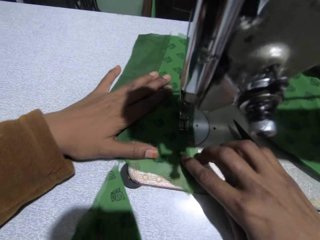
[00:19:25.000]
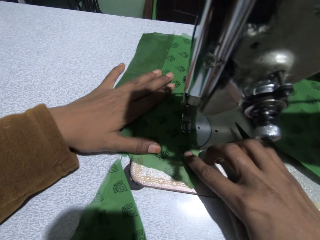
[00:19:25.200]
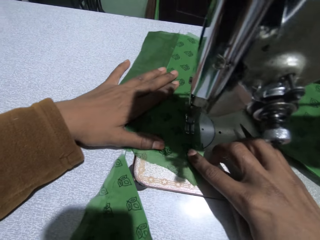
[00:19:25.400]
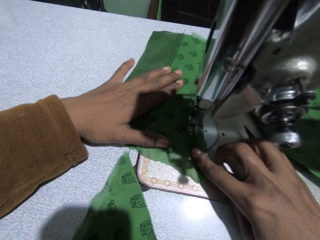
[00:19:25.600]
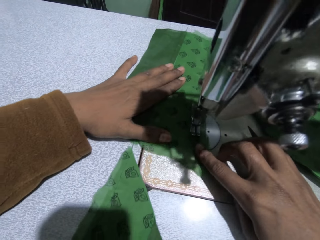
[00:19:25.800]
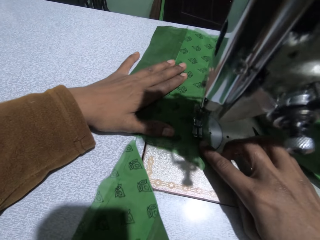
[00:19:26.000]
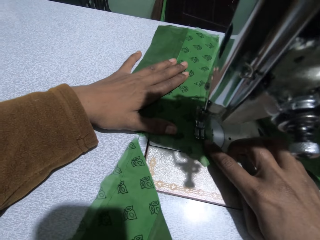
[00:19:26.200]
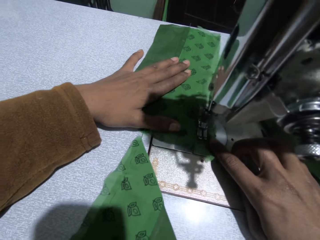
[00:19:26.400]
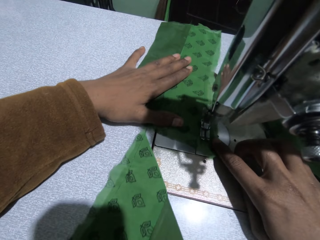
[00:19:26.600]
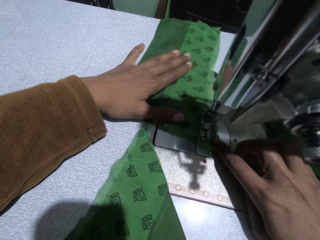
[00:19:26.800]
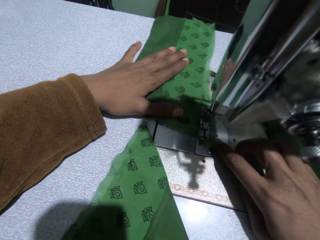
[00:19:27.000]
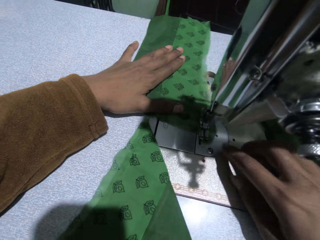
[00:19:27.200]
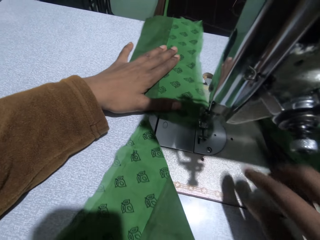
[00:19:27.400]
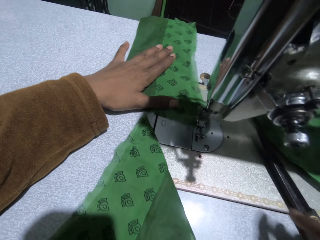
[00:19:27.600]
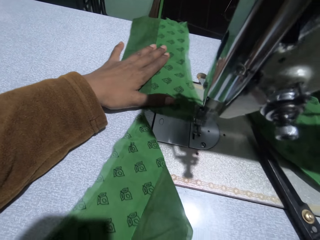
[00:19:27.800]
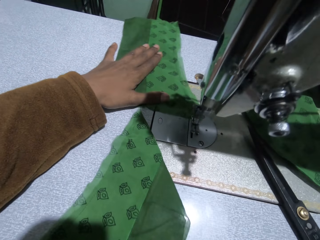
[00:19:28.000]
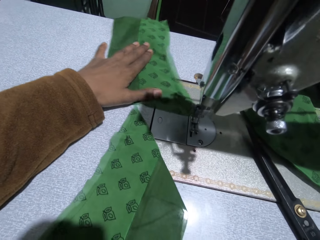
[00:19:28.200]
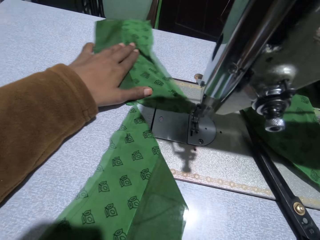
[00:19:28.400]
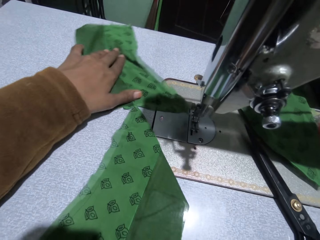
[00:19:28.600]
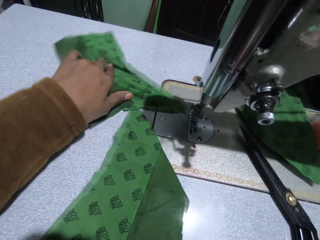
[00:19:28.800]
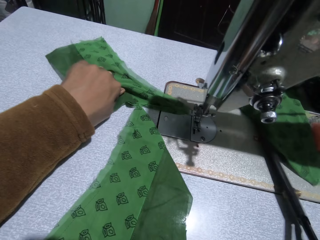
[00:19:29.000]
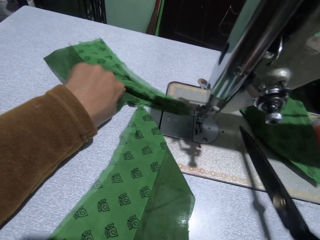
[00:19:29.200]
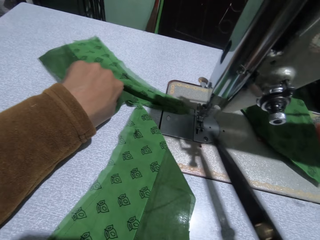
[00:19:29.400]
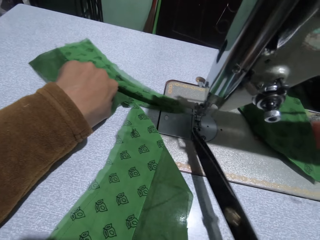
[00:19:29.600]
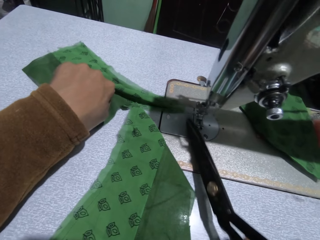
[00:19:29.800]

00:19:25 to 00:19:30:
The camera wearer picks up the scissors.

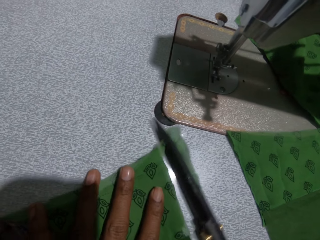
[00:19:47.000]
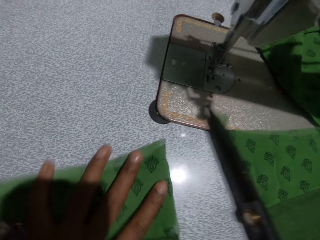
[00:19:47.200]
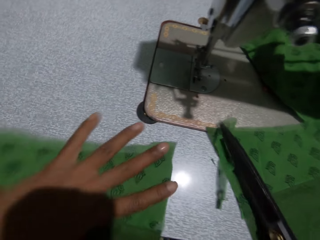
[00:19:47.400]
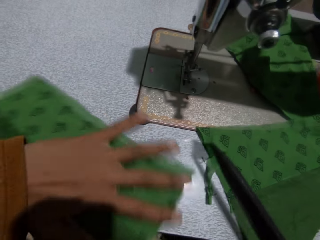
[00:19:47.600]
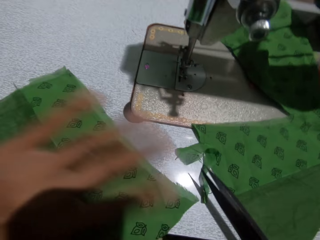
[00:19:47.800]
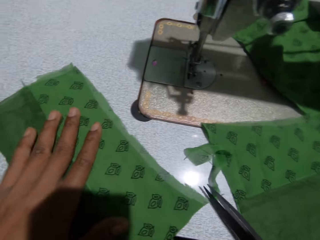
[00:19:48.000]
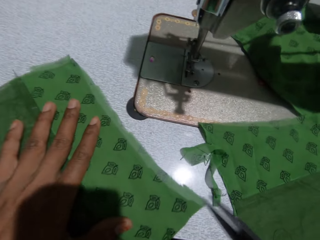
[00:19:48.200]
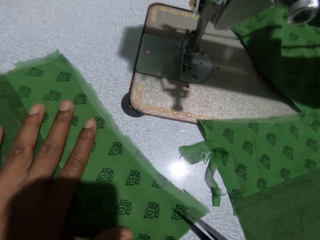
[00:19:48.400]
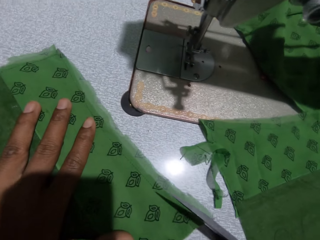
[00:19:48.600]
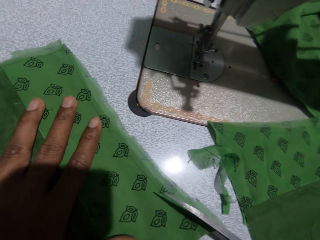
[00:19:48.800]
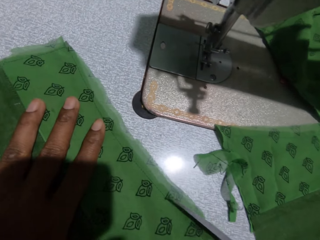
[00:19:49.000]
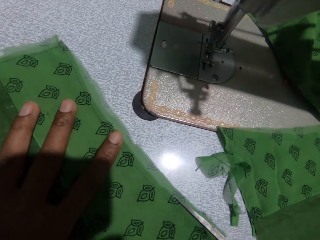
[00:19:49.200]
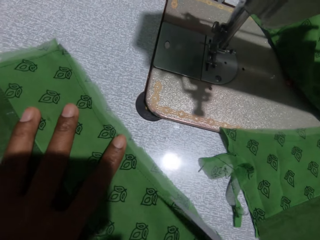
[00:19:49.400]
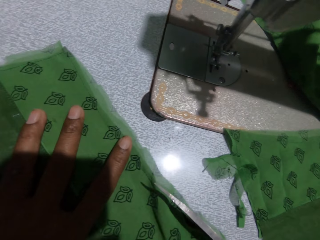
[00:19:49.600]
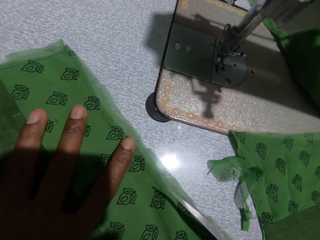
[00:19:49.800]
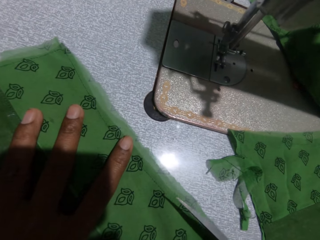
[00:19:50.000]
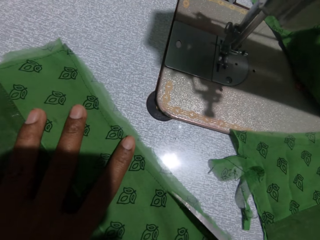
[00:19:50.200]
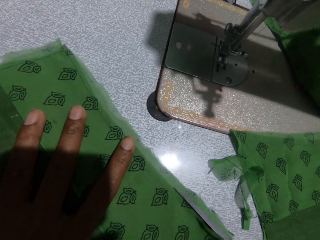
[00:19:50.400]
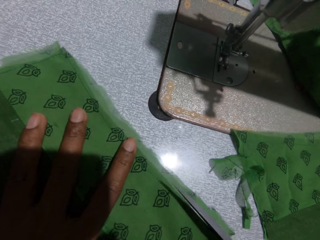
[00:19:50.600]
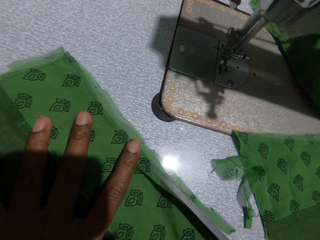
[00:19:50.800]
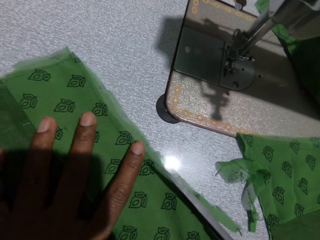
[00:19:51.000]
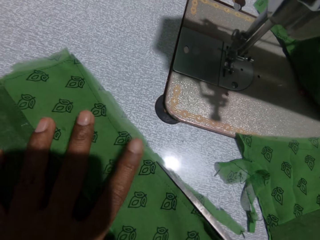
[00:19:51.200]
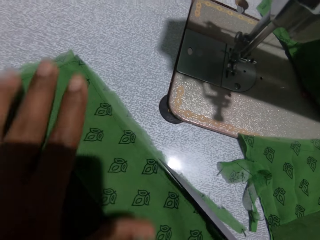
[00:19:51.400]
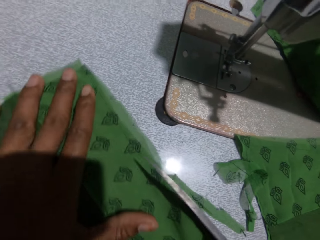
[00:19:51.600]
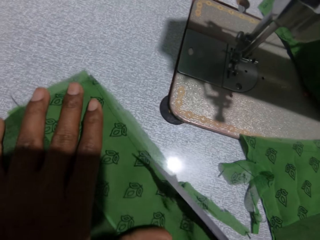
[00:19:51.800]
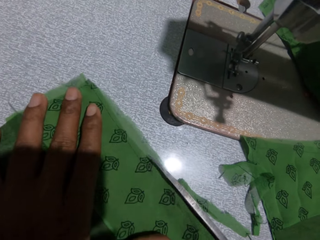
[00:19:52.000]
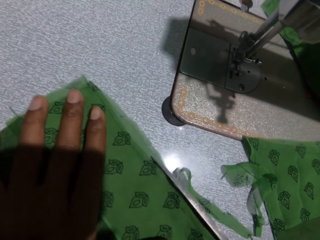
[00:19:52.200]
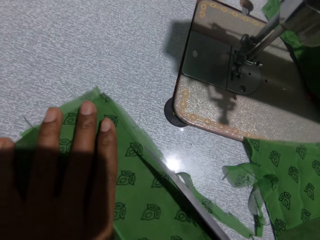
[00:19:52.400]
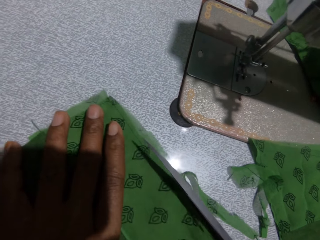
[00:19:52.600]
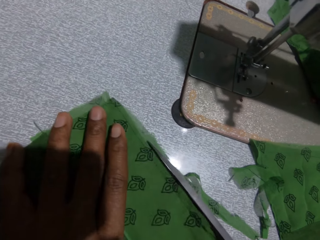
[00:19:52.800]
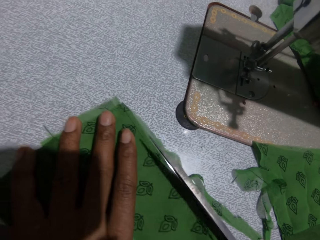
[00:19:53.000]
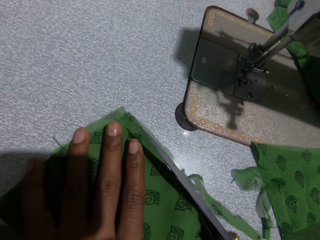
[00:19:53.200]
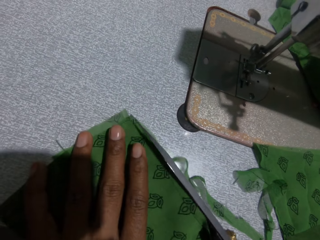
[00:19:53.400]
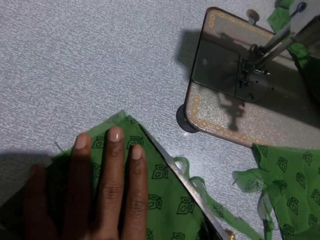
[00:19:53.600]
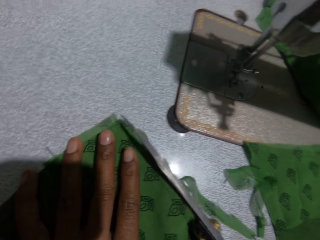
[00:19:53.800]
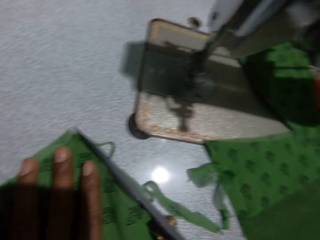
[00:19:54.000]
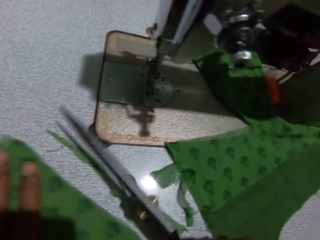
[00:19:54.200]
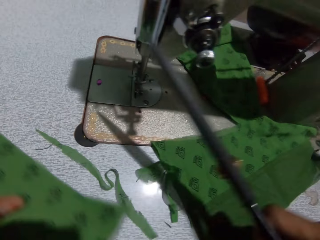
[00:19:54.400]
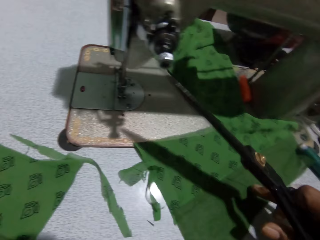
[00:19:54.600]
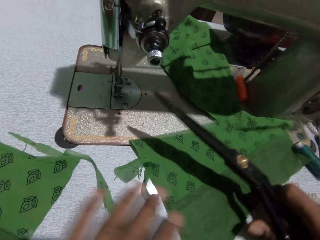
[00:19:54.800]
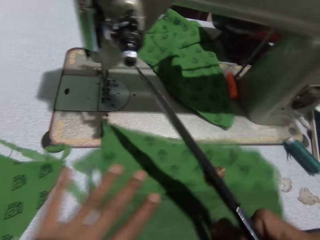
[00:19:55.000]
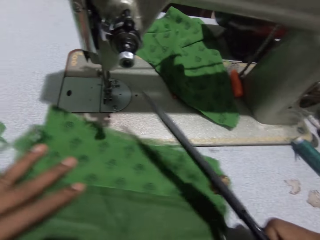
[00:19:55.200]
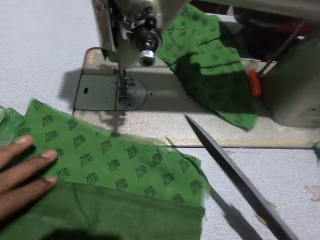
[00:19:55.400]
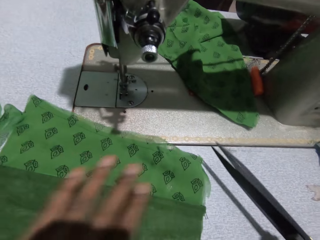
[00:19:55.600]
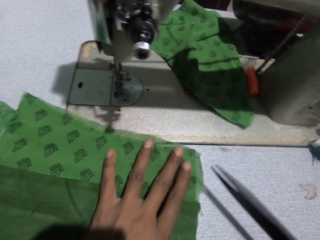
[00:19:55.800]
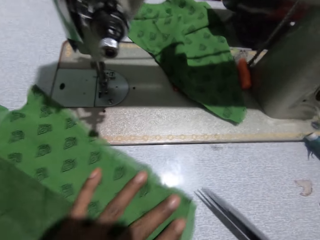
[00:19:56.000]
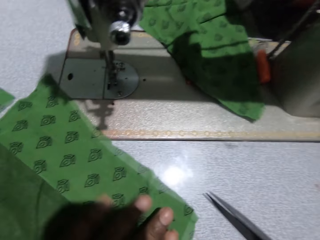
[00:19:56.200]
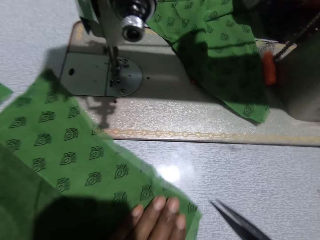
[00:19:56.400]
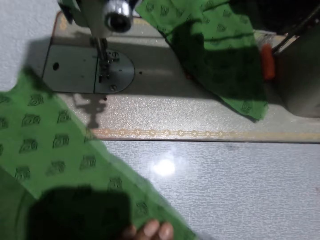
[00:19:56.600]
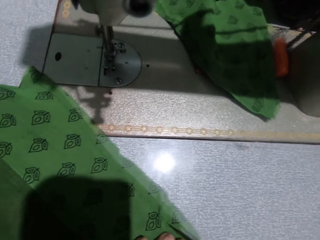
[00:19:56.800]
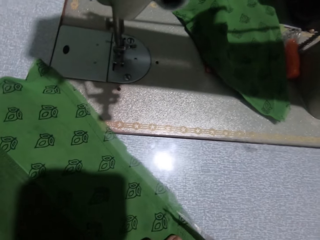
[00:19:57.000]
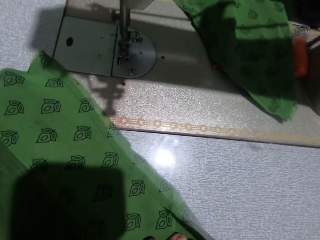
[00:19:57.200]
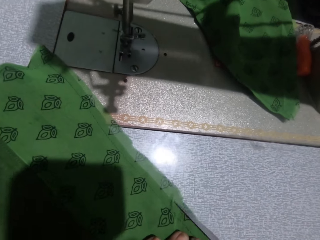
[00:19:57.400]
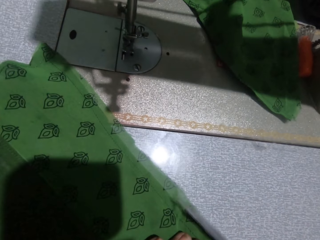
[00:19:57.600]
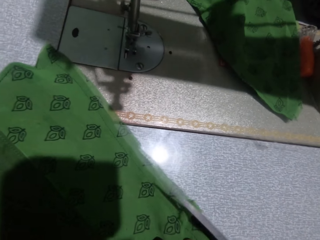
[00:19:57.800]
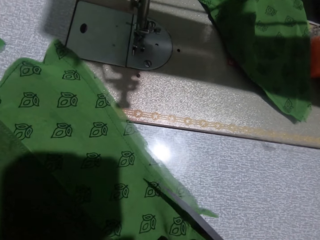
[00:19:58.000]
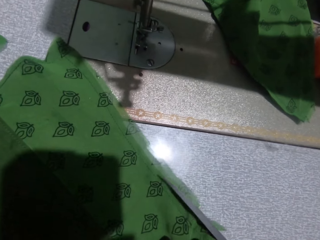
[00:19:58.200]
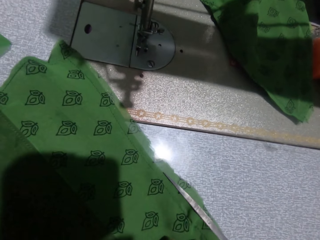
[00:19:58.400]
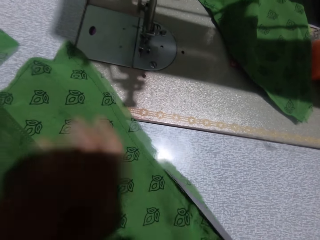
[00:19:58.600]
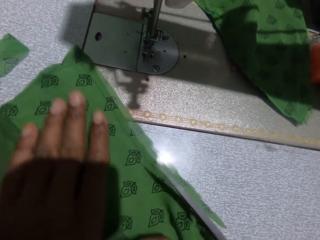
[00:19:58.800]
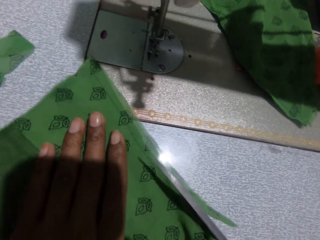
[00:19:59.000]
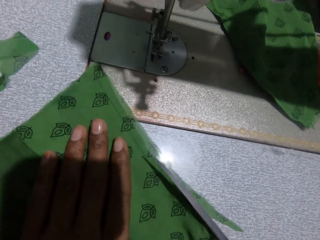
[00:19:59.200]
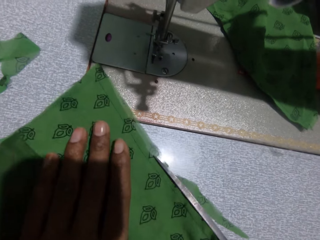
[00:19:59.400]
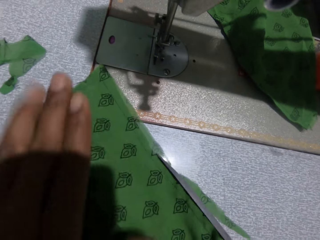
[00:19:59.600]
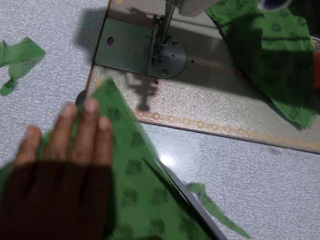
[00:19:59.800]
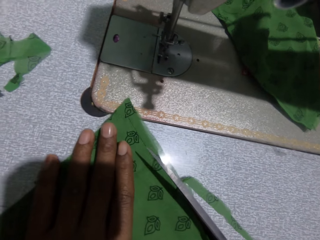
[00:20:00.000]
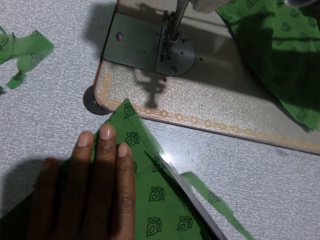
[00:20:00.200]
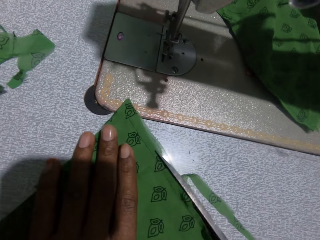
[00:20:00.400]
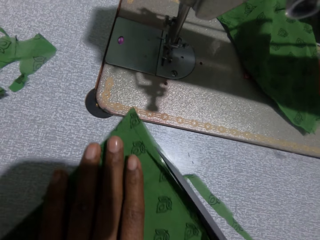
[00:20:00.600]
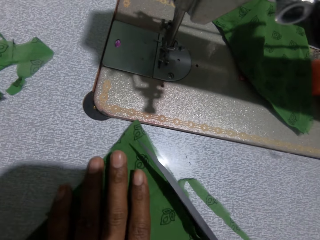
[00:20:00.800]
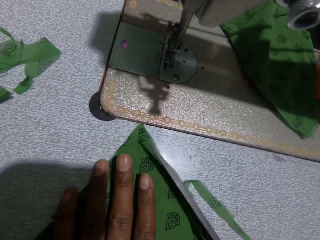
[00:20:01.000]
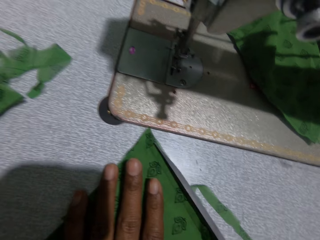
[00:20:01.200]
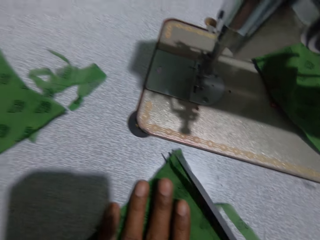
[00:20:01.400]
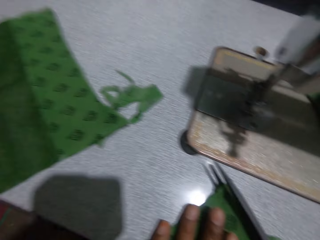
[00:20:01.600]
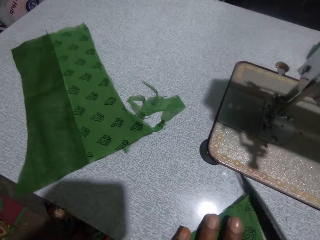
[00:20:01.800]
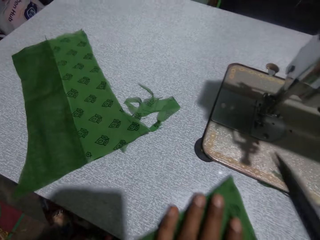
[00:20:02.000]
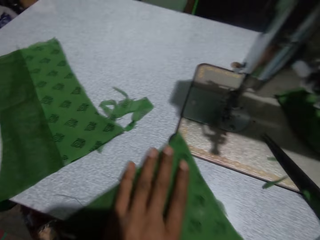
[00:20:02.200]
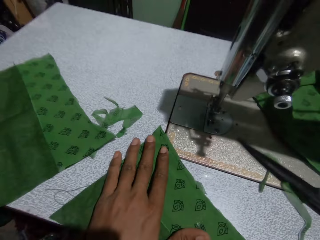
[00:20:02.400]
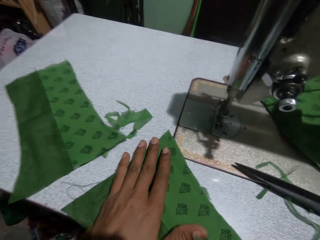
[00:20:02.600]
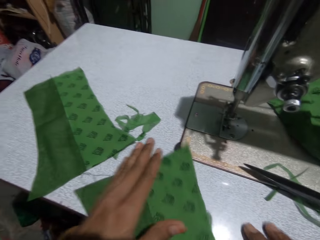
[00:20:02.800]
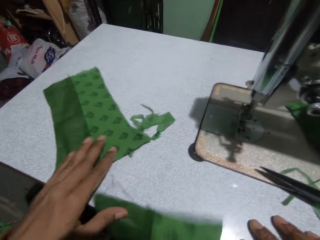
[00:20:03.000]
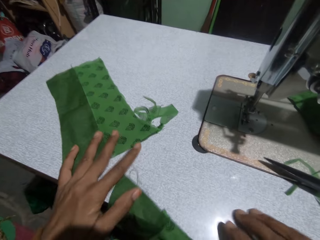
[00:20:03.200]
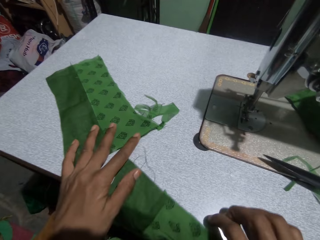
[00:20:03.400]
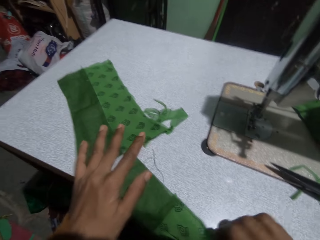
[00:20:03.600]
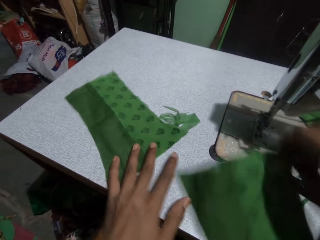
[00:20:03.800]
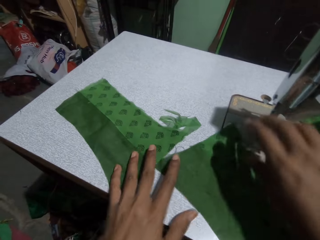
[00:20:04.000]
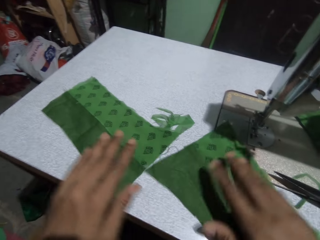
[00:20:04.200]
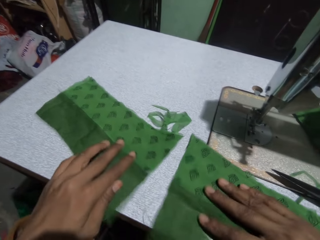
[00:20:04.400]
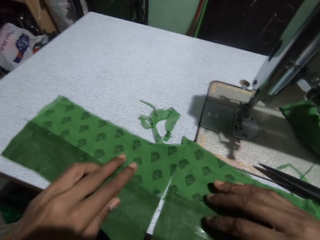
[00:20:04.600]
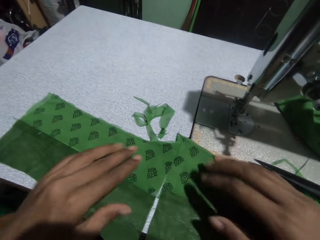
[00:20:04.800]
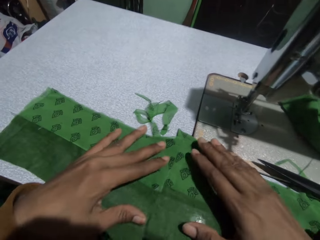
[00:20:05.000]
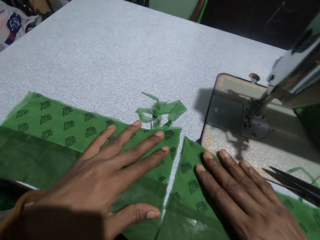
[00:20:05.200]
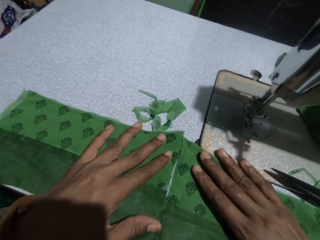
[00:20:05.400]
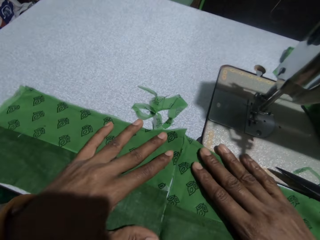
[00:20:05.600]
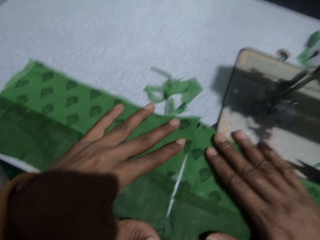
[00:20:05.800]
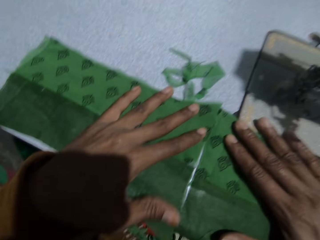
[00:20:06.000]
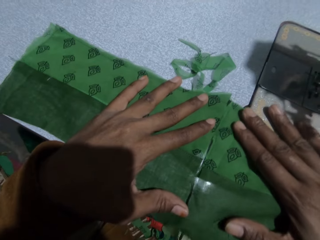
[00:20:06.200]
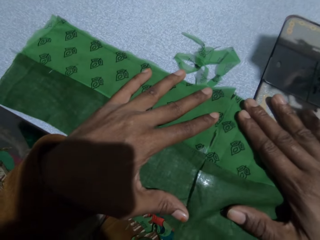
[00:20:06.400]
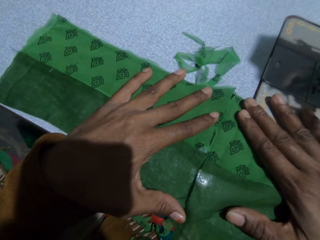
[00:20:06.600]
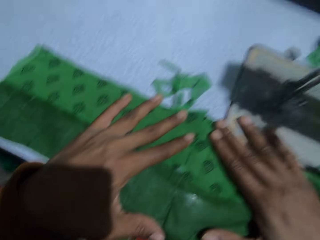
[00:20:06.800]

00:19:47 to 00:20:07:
The camera wearer turns the cloth. They cut the cloth. They turn the cloth. They move the fabric. They cut the cloth. They move the cloth. They examine the fabric. They join the cloth.
